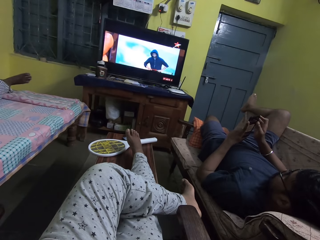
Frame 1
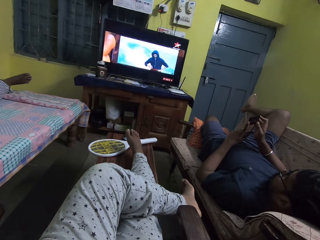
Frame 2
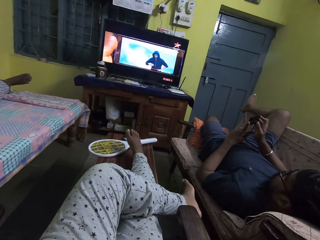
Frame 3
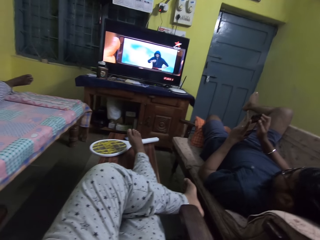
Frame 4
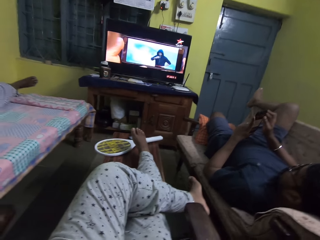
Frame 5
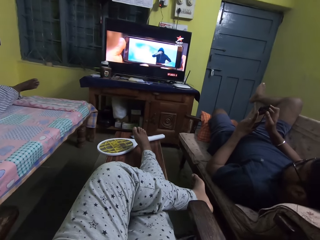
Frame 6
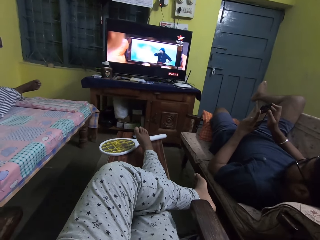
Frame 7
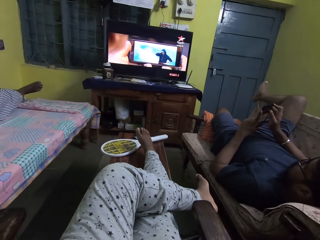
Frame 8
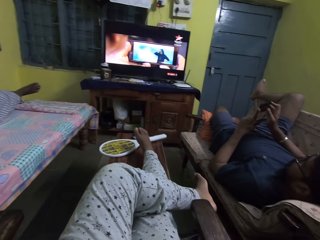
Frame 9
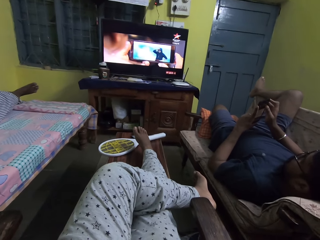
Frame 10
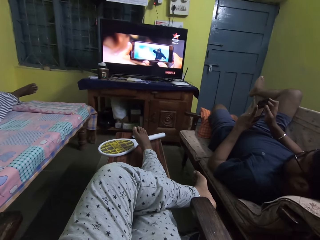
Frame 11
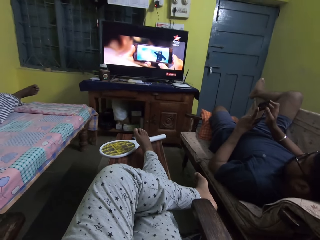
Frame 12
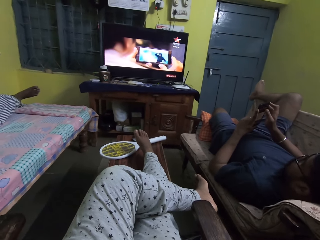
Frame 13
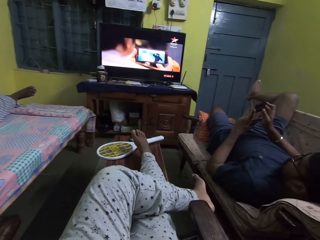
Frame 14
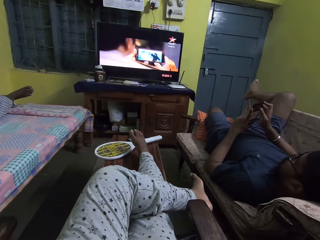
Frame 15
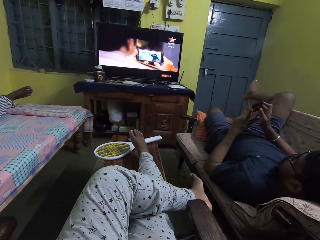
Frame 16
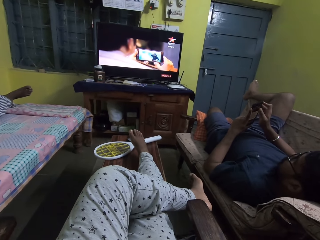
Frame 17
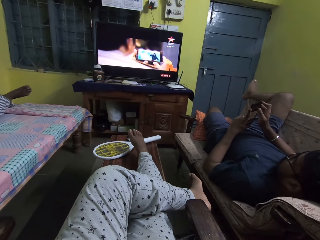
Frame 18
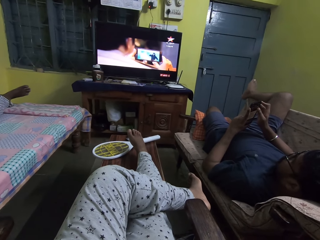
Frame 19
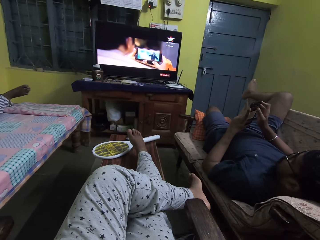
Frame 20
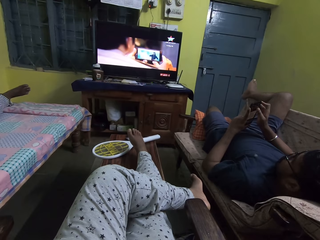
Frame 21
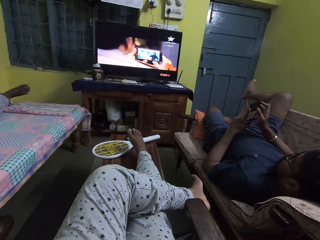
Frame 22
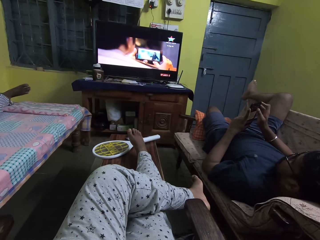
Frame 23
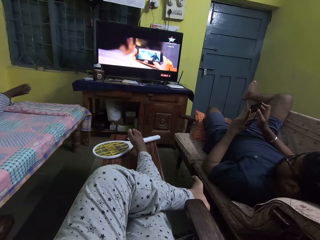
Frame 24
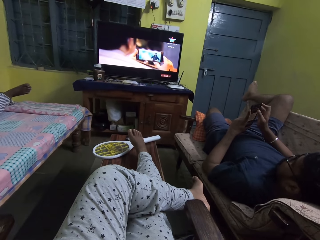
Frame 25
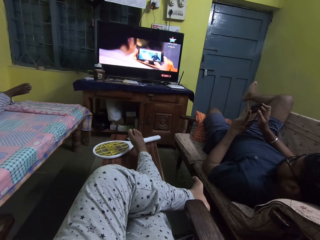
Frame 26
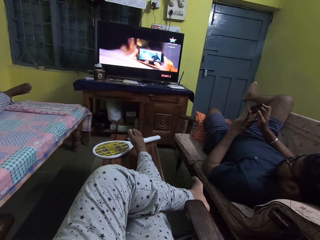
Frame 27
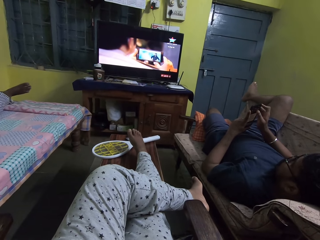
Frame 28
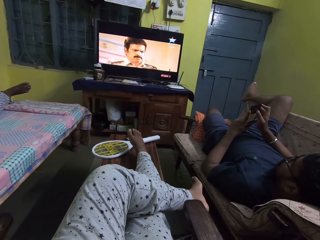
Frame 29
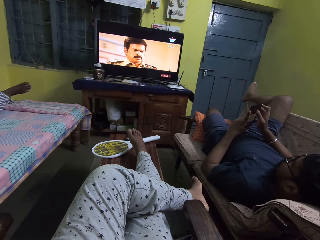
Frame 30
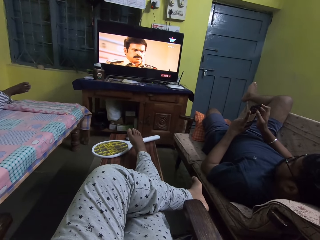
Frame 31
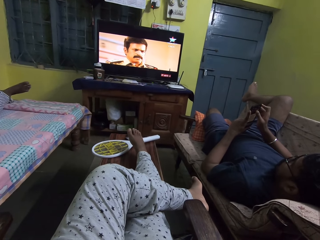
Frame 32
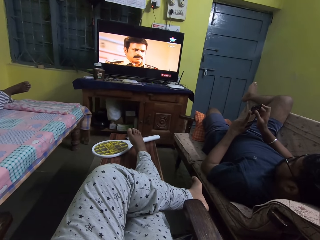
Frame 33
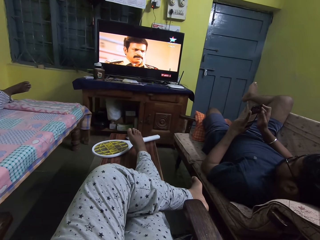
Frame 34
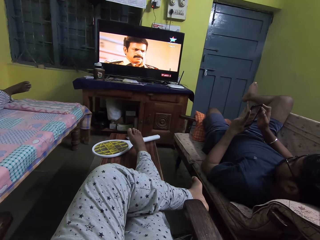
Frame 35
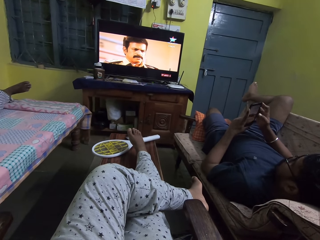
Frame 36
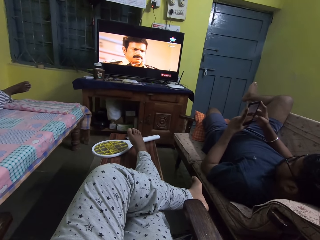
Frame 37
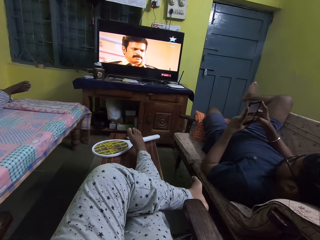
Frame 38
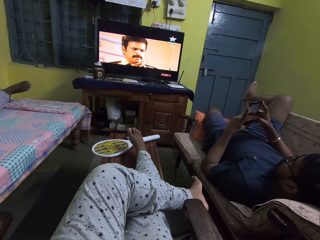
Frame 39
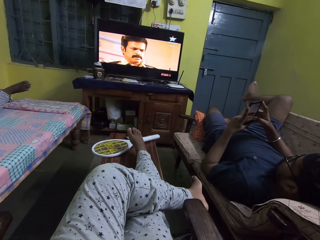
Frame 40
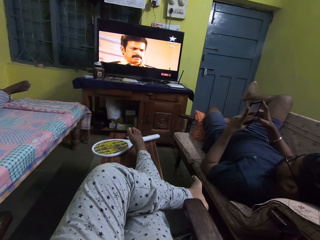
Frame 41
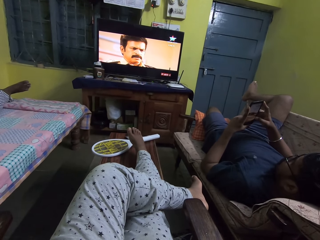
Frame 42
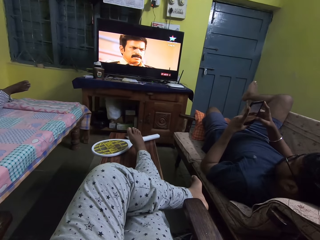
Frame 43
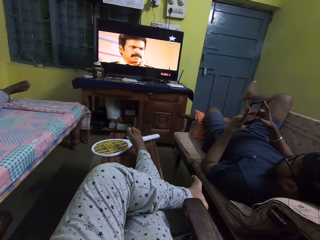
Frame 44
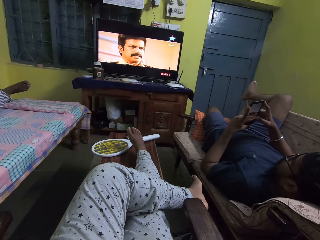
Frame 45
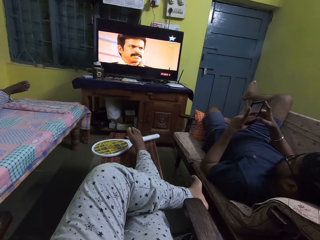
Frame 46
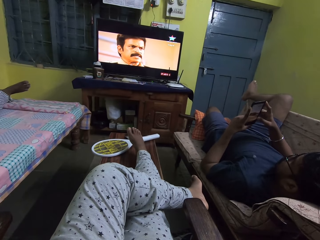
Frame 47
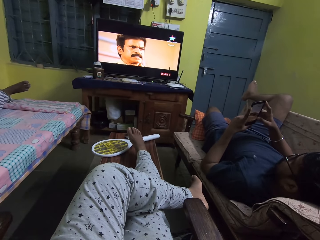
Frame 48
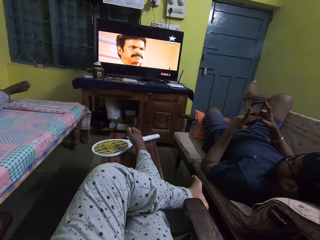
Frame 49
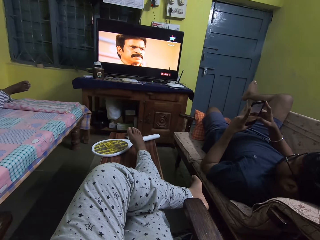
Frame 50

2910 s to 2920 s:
The camera wearer moves the camera. They watch the television.

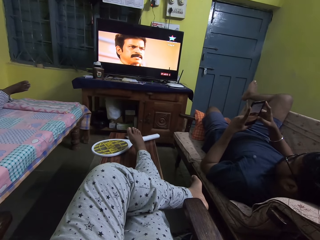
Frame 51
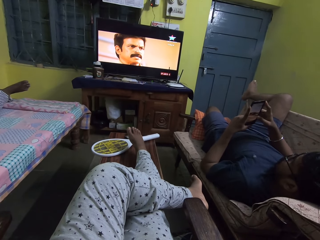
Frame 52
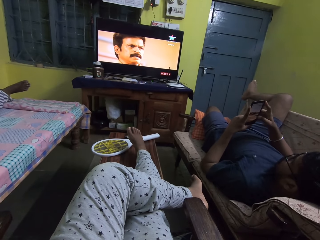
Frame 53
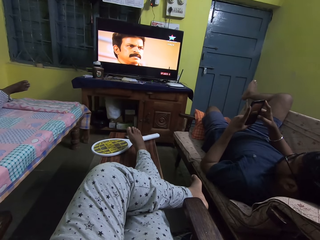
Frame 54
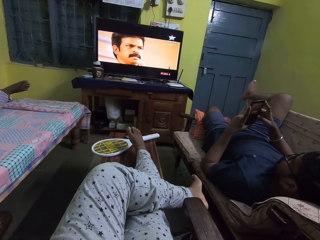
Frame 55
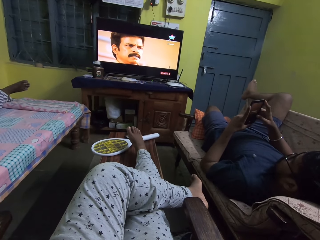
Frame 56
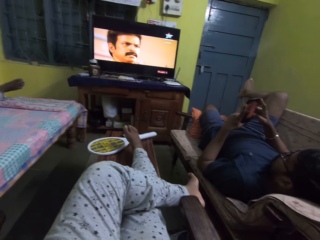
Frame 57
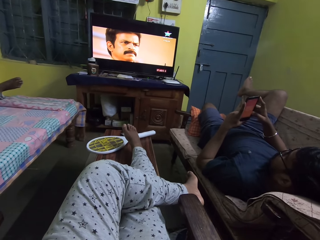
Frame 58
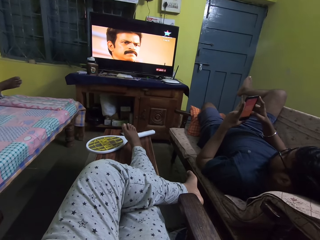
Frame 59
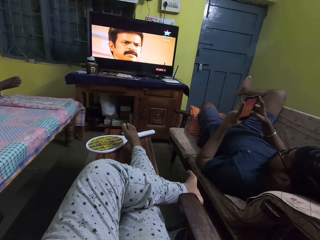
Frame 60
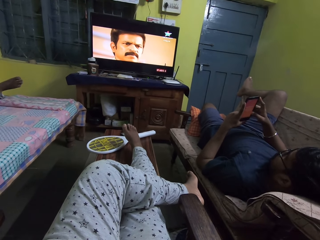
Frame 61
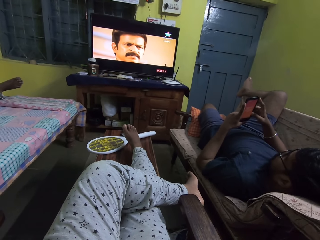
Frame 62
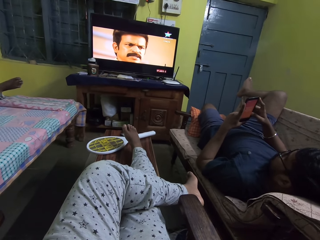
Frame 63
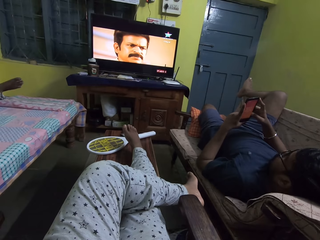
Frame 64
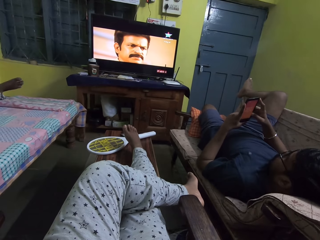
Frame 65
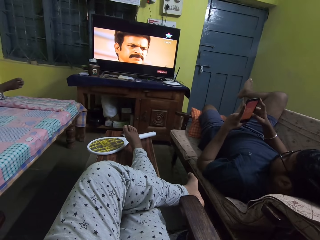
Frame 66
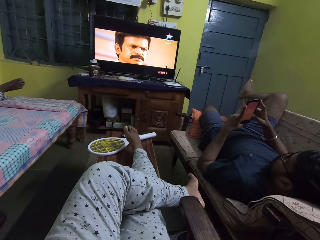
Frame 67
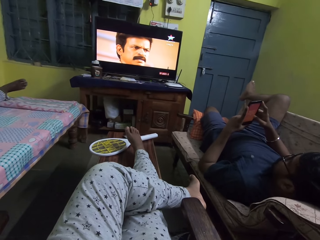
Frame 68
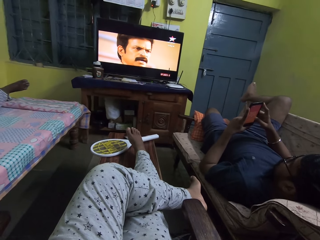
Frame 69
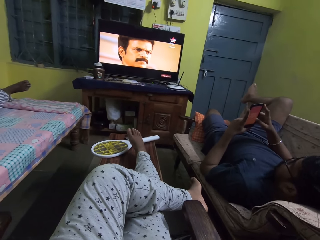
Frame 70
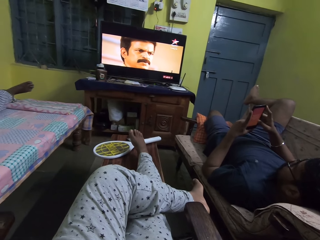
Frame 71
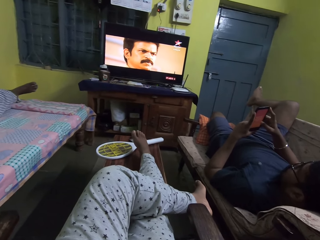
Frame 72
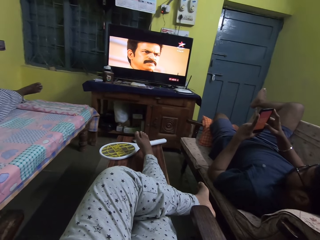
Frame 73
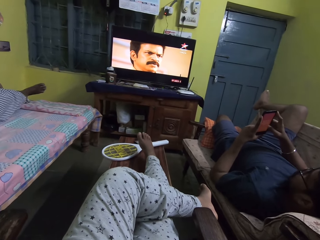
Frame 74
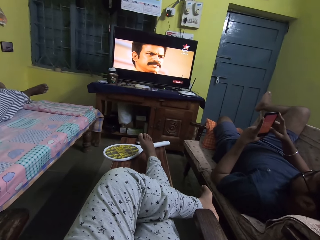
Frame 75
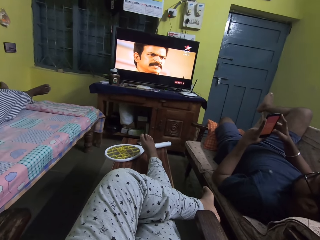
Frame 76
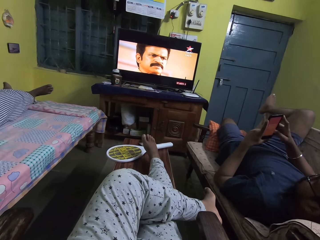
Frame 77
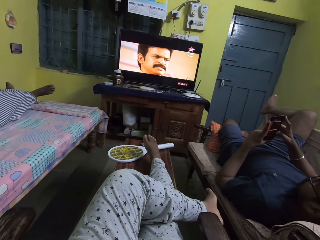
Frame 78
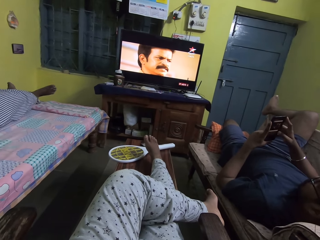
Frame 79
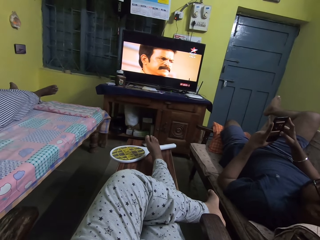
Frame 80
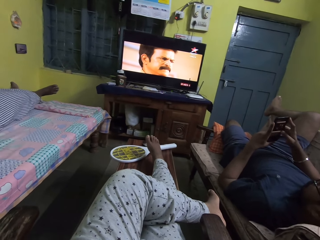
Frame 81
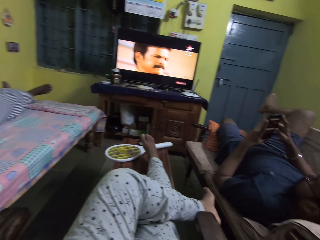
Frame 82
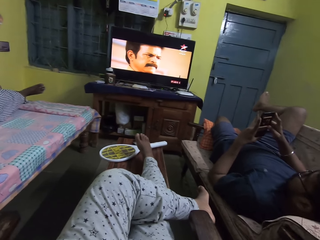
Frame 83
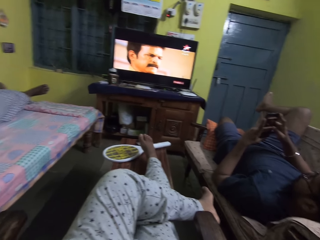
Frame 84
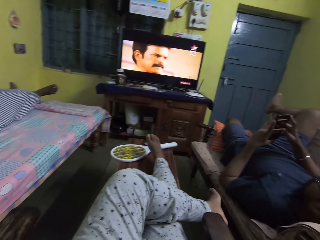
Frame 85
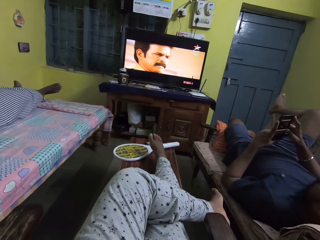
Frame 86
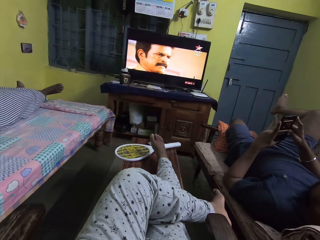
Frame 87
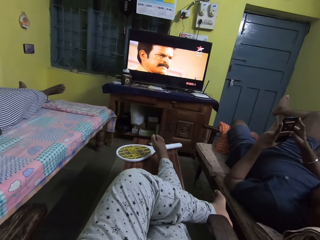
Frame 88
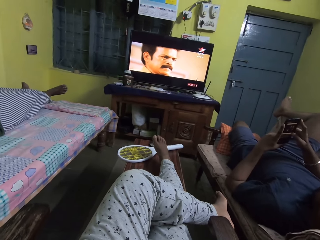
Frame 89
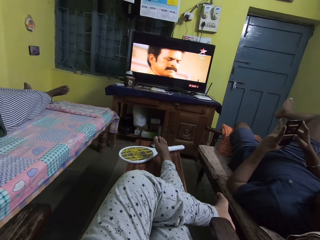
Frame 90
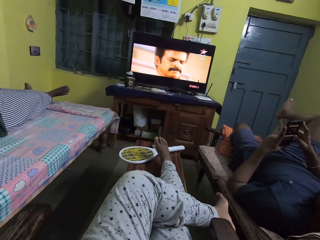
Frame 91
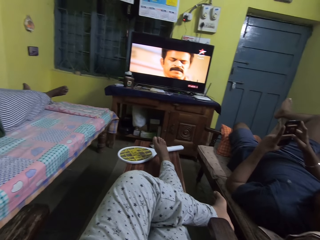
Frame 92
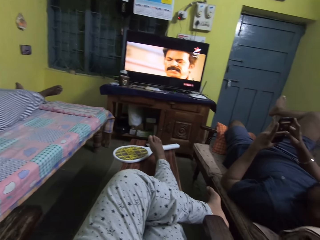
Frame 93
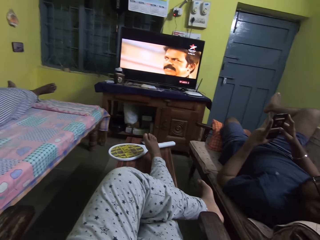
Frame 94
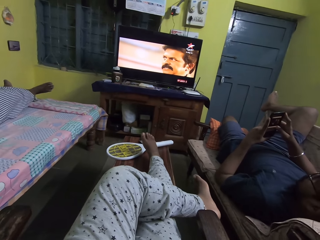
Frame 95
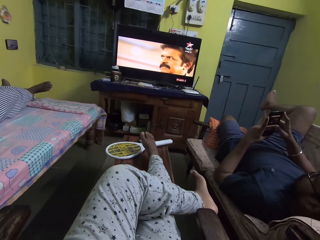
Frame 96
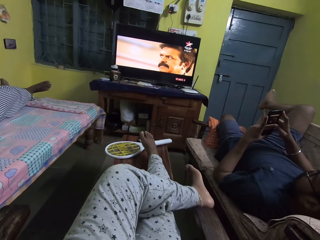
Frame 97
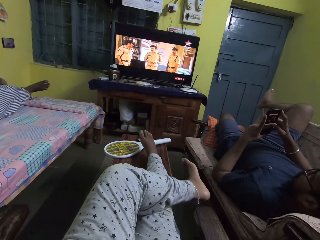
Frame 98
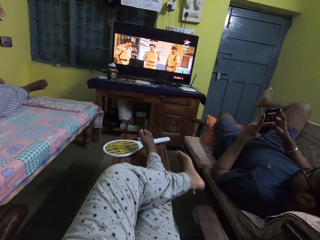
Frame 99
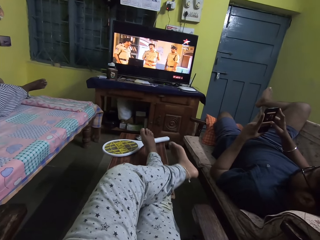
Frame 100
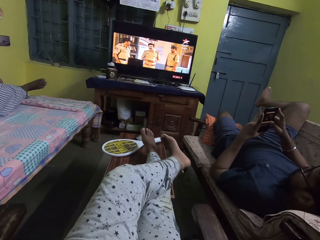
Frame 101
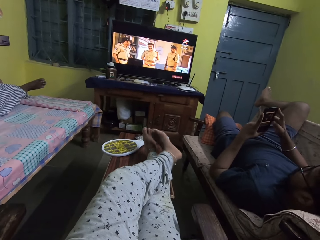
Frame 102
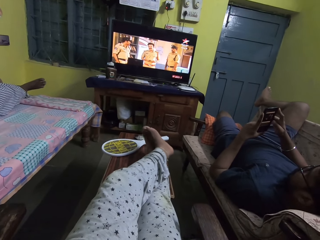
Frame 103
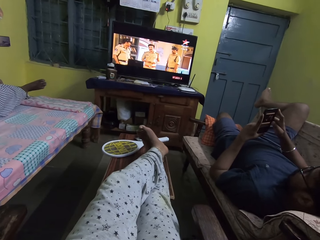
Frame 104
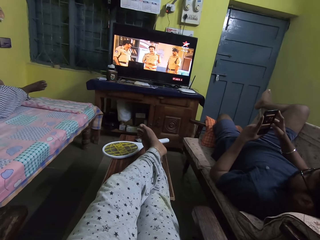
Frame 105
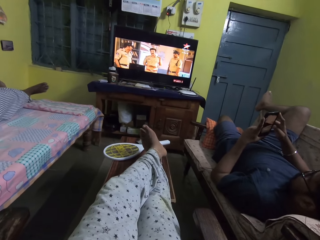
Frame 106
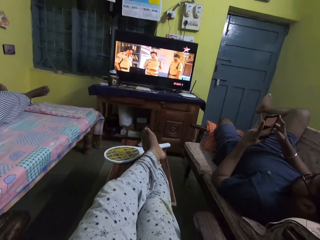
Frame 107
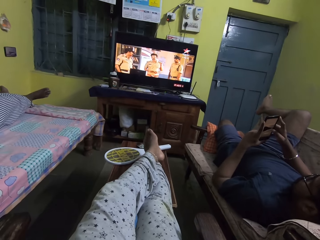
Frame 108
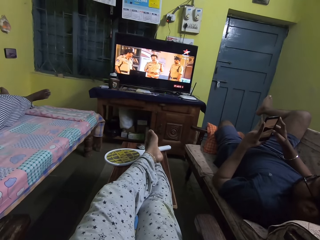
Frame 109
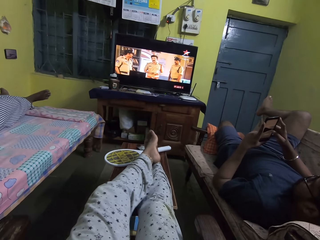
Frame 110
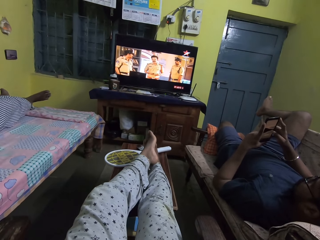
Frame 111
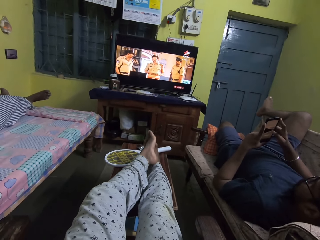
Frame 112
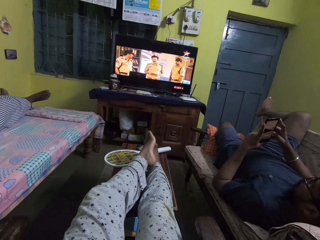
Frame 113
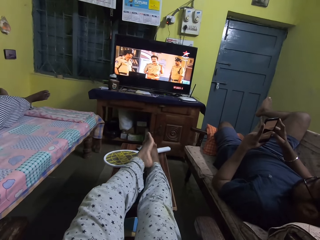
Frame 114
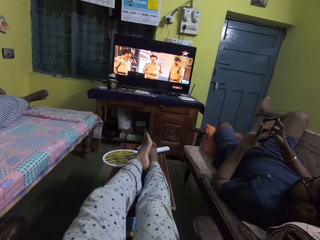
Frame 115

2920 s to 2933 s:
The camera wearer moves the camera. They watch the television. They stretch the leg.
